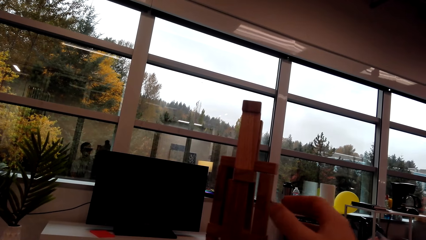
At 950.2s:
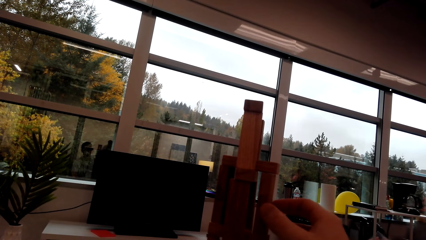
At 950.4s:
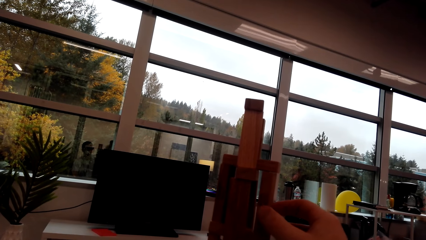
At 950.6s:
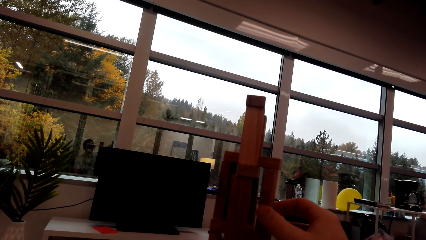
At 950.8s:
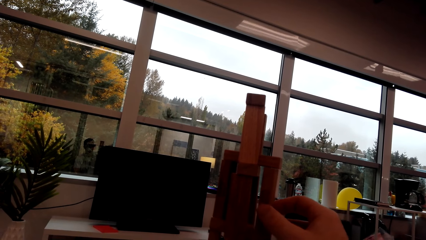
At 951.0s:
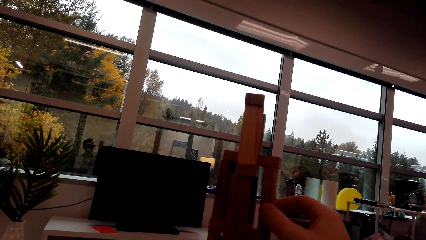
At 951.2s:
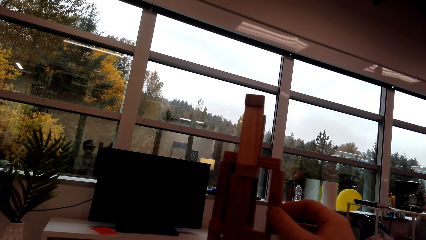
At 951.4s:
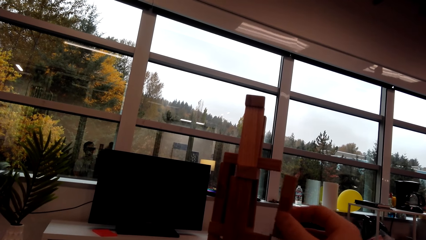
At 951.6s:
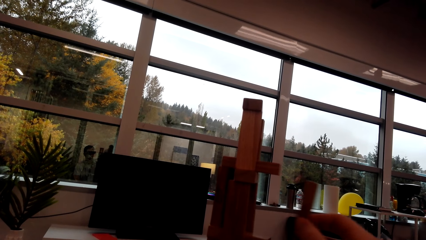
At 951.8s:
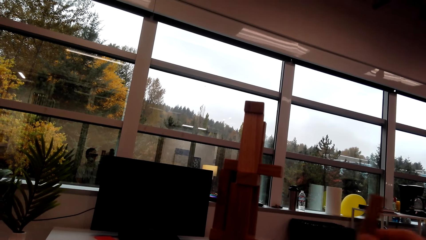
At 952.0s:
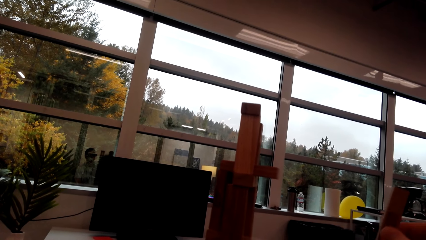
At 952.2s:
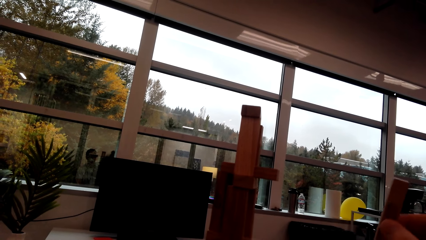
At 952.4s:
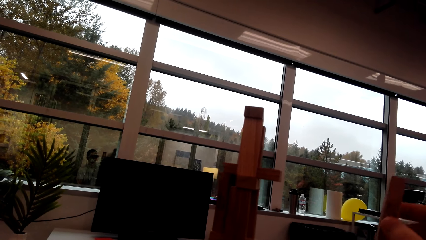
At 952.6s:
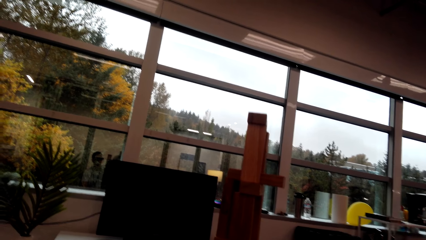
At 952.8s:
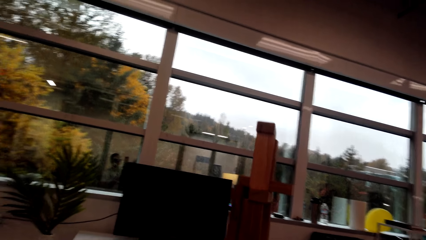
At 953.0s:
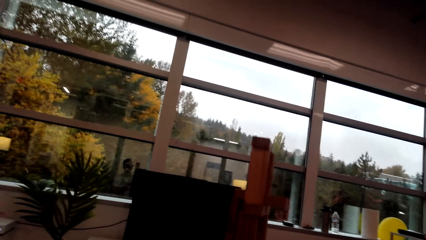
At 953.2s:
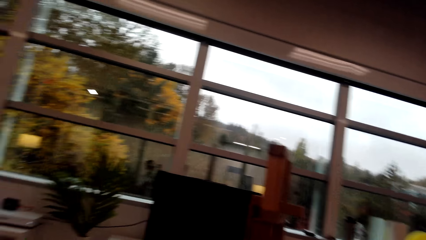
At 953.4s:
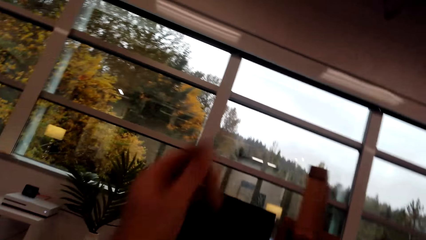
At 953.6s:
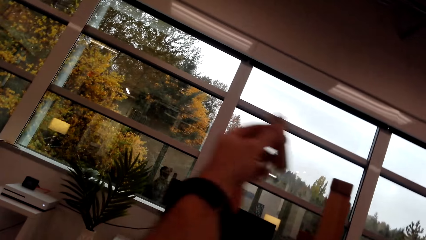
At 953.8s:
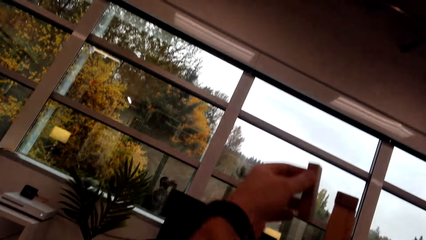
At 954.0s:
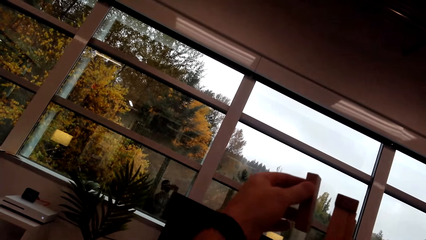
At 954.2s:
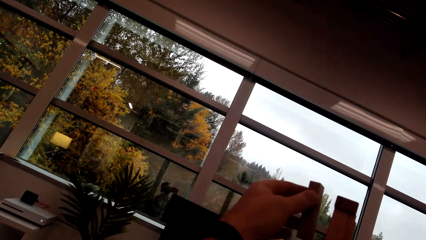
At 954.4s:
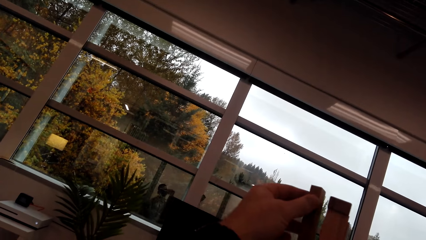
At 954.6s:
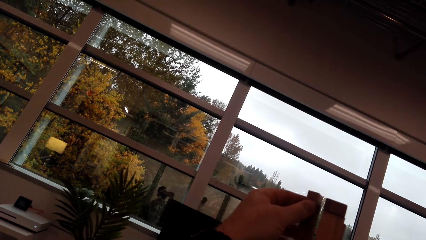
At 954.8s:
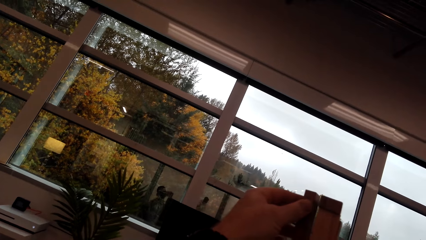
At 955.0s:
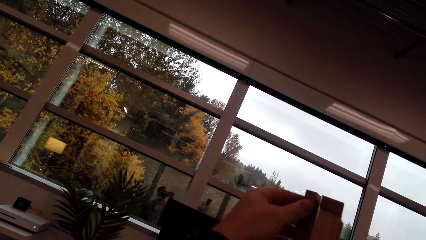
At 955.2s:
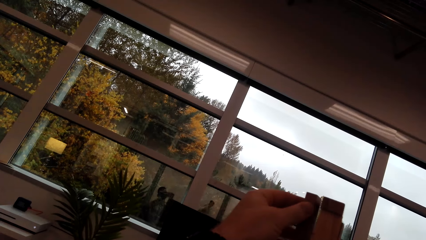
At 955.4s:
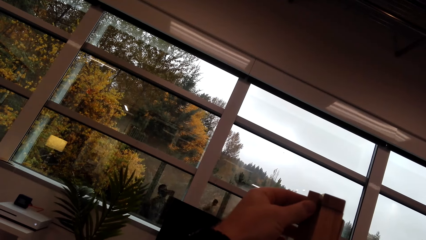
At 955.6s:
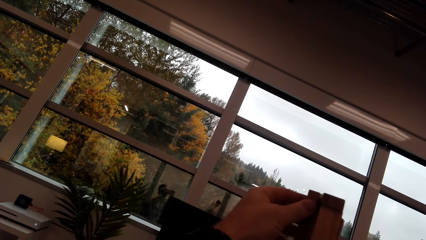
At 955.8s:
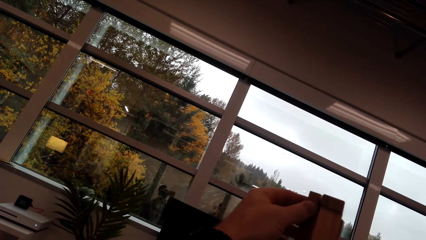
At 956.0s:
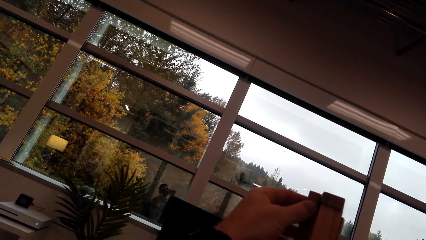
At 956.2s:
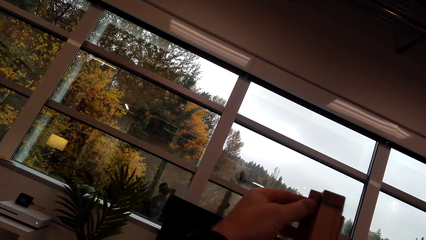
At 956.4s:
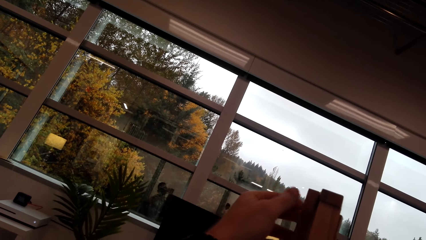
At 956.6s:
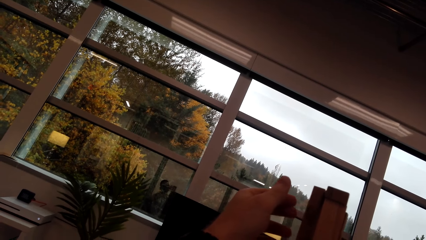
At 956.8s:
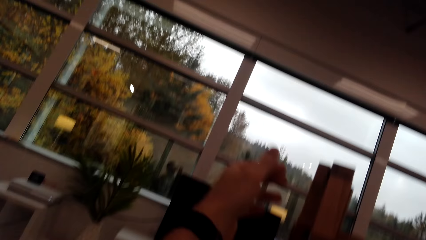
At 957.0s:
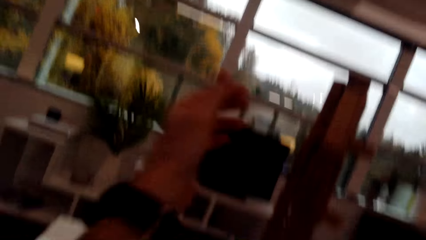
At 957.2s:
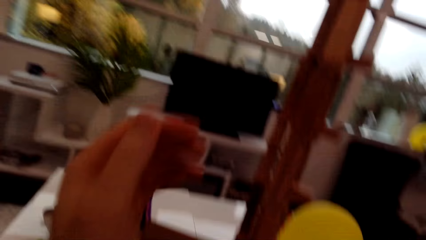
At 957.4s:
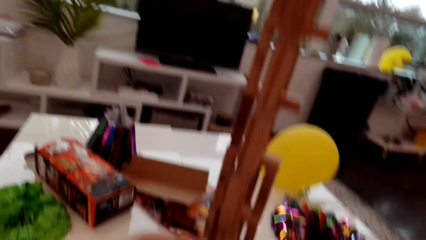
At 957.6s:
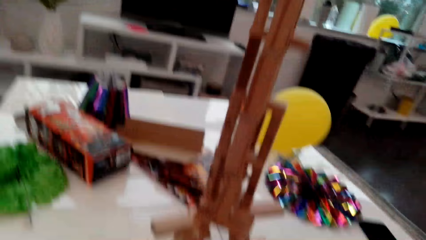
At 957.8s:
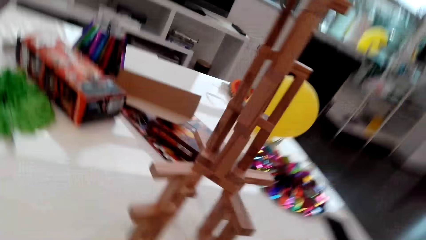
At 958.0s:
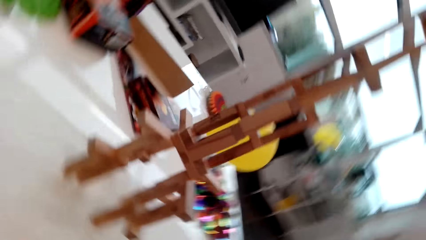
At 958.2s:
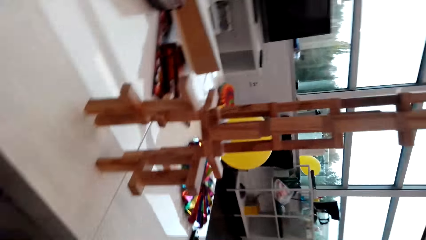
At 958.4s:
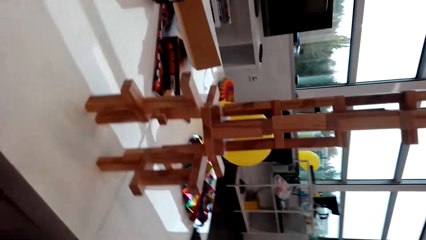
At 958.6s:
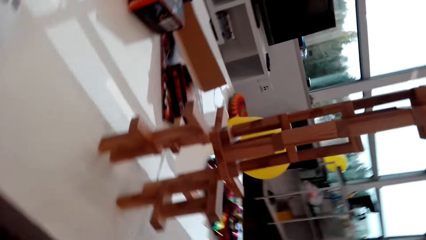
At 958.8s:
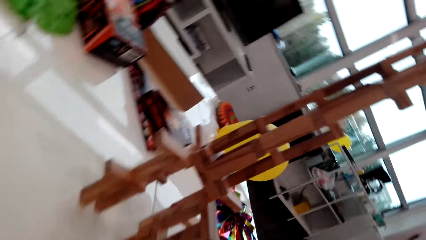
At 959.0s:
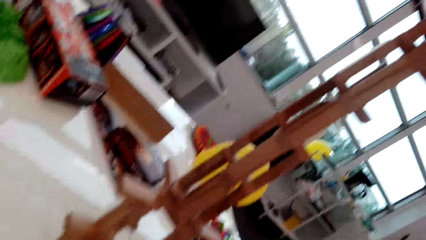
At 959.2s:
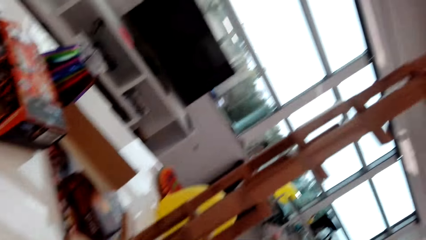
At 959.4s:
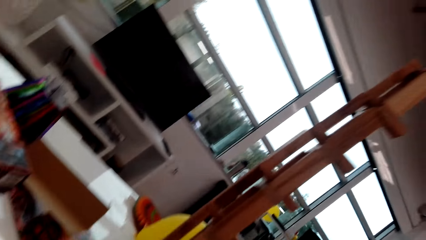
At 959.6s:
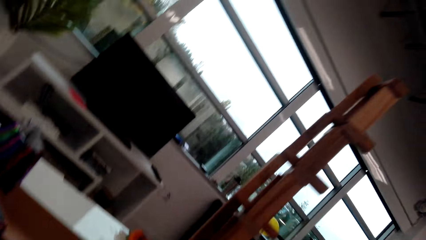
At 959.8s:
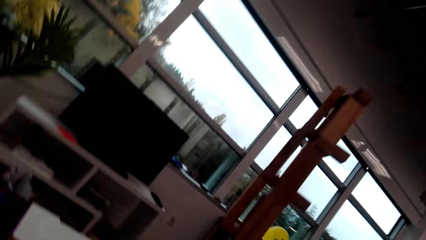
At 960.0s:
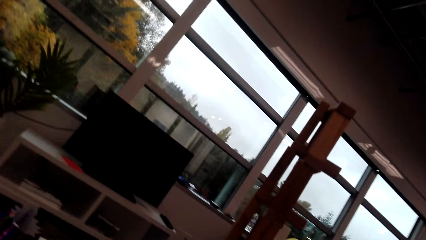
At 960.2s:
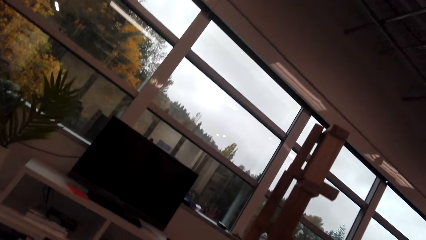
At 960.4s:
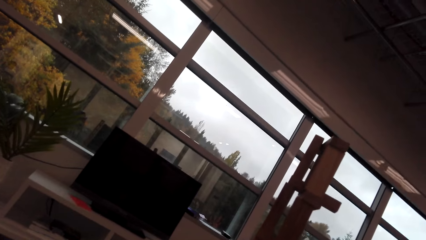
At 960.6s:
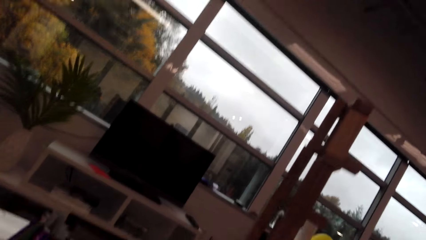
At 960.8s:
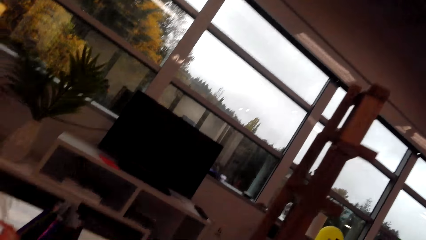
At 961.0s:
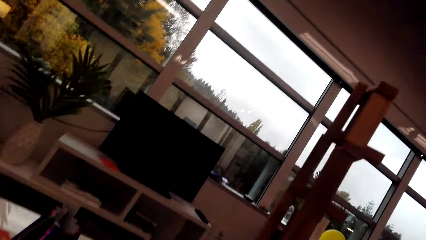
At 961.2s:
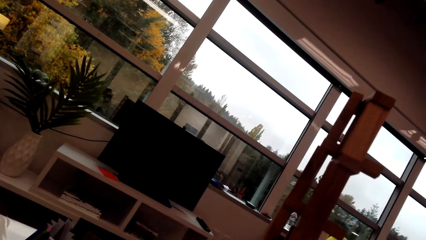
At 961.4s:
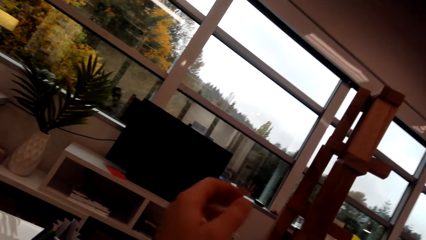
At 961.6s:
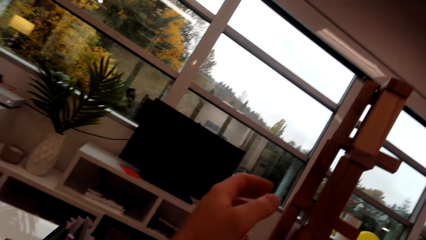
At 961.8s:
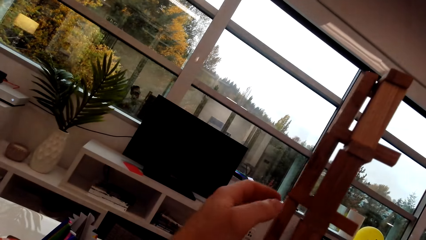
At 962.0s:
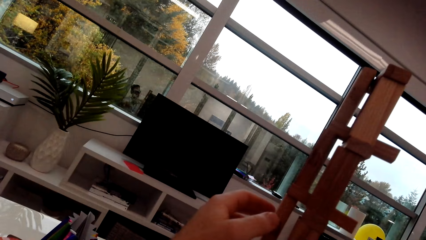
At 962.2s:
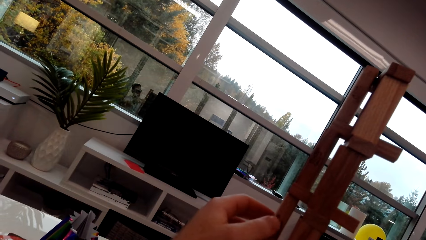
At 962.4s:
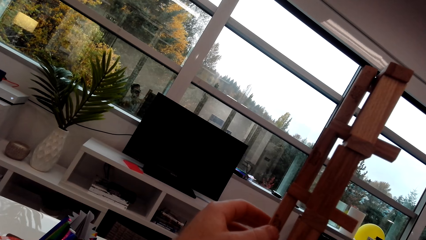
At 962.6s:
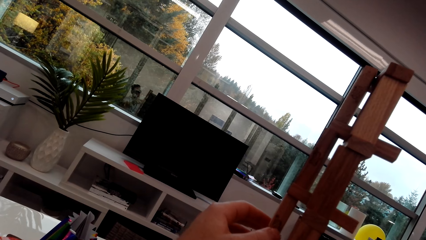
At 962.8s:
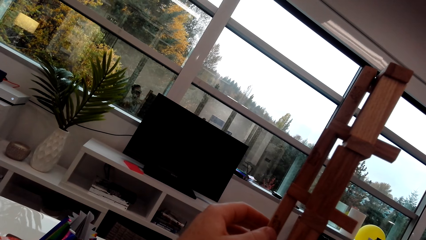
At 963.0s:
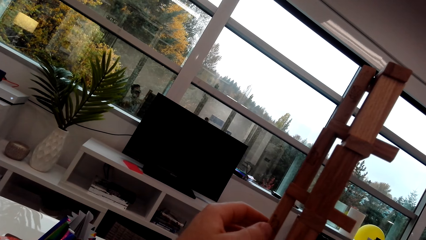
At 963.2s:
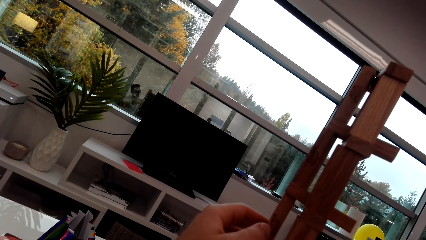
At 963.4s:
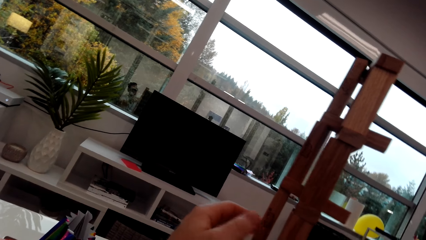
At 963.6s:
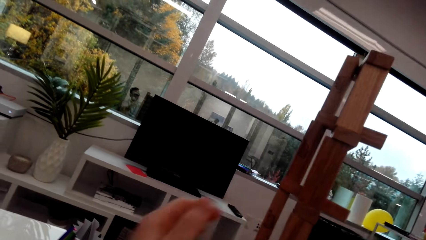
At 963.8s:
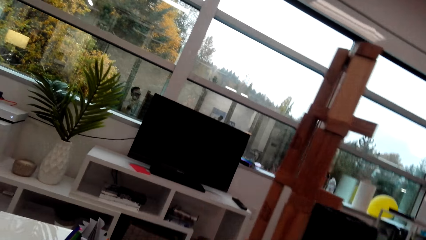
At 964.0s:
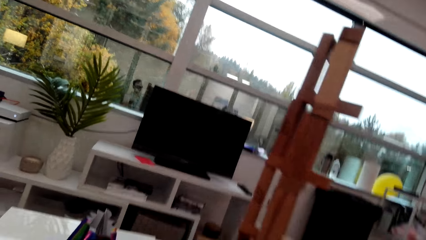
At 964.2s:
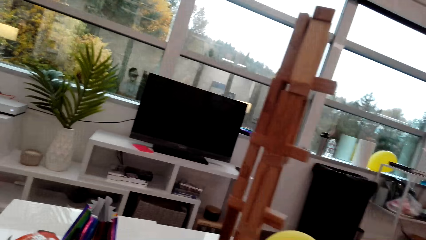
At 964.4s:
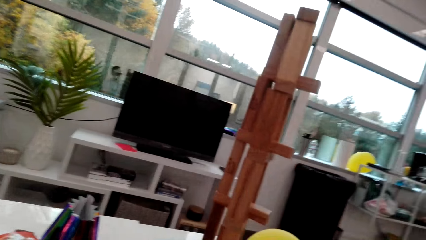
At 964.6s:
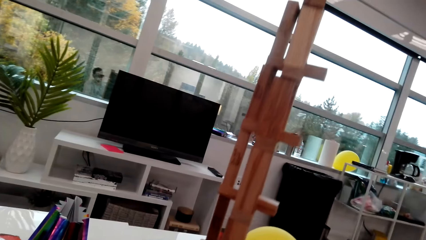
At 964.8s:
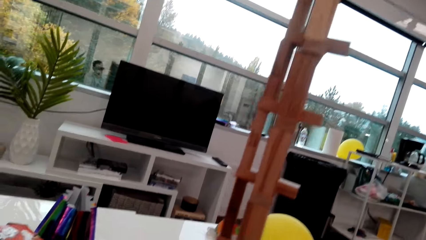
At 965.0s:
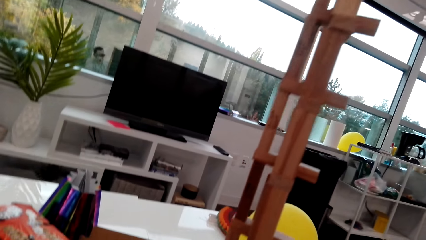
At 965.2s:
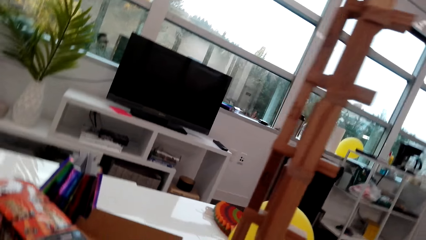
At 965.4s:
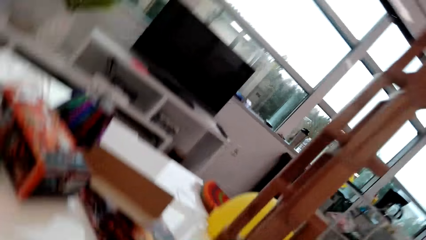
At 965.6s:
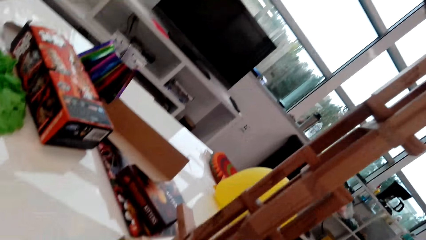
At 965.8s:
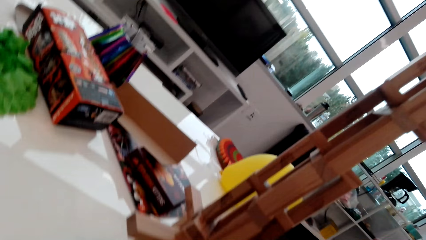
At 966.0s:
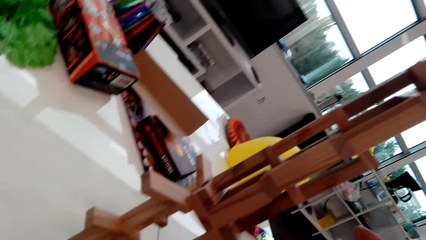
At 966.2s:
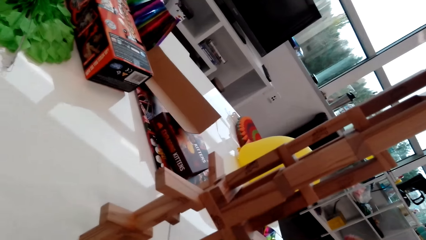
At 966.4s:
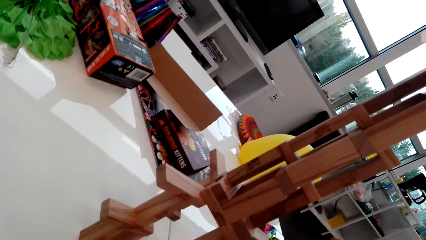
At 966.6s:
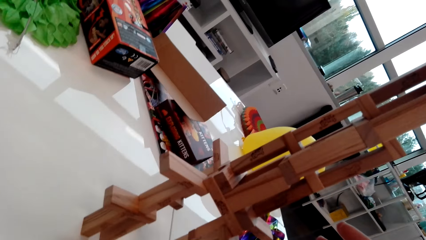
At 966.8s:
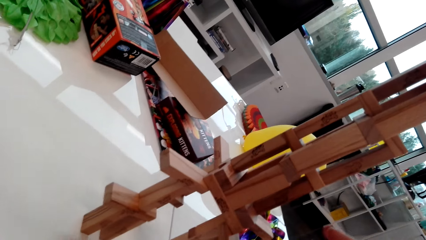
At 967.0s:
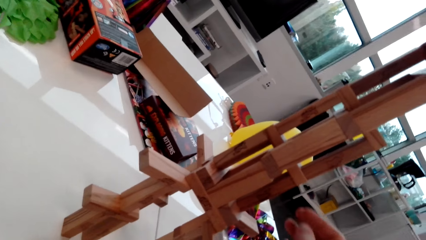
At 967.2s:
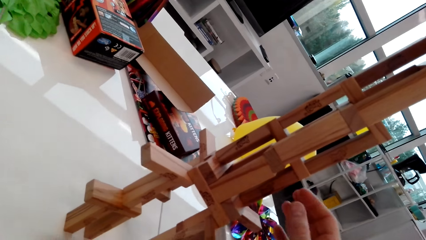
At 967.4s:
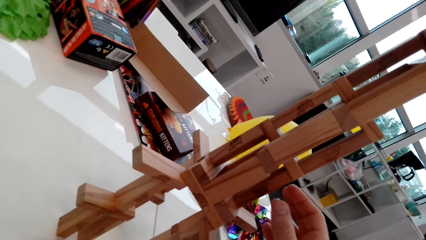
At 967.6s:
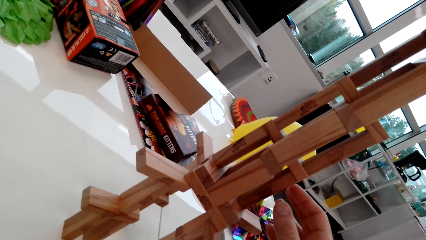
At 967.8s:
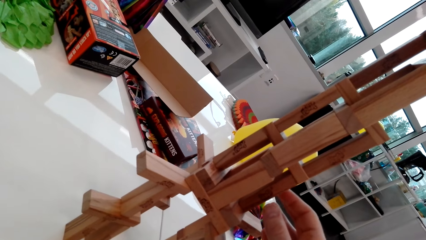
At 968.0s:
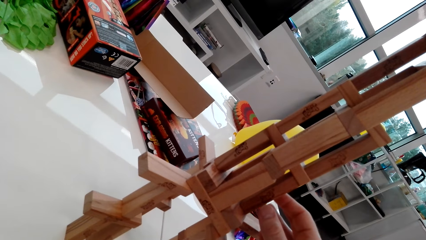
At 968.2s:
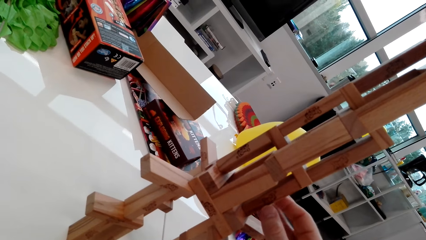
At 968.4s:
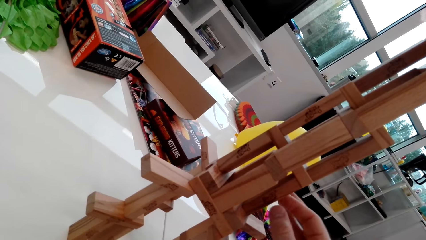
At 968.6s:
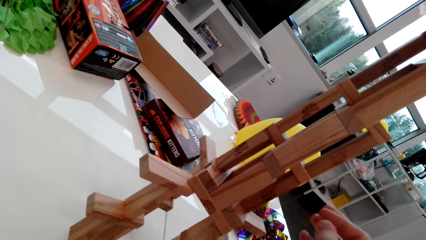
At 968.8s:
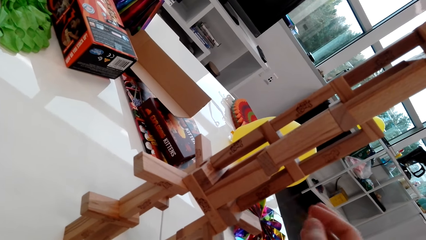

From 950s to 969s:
The camera wearer removes a cube or small piece of wood from the stack. They place the cube on top of the stack. They look around. They touch the small piece of wood.
